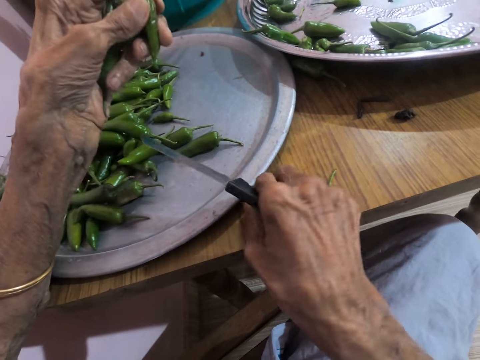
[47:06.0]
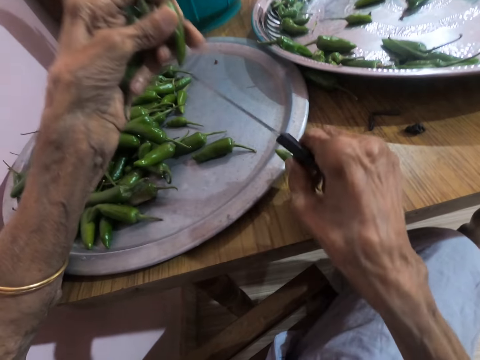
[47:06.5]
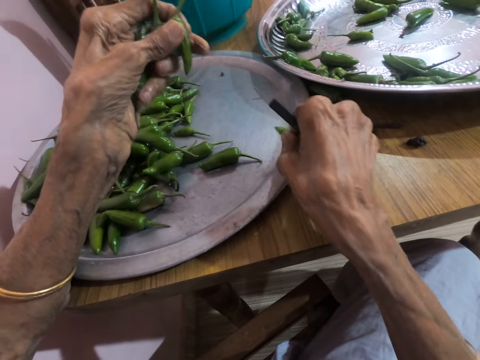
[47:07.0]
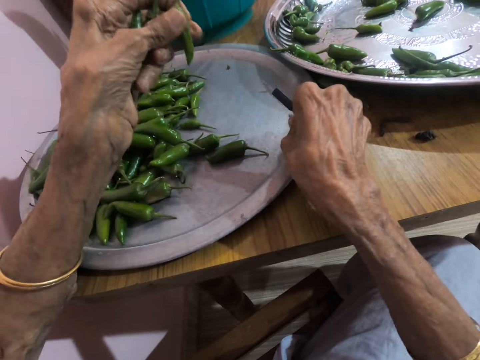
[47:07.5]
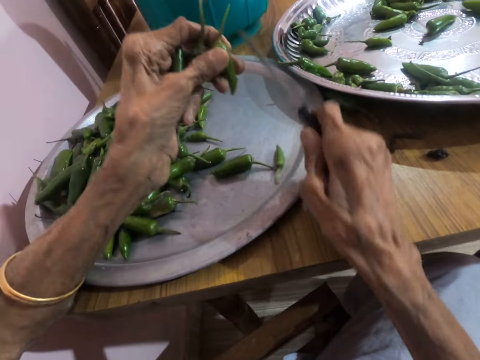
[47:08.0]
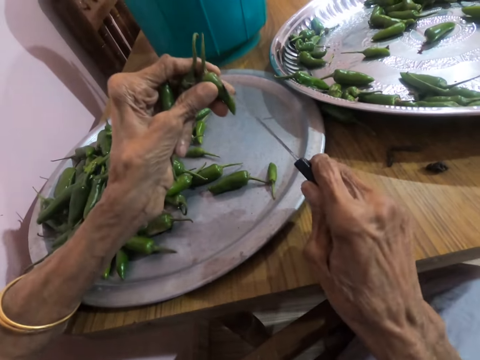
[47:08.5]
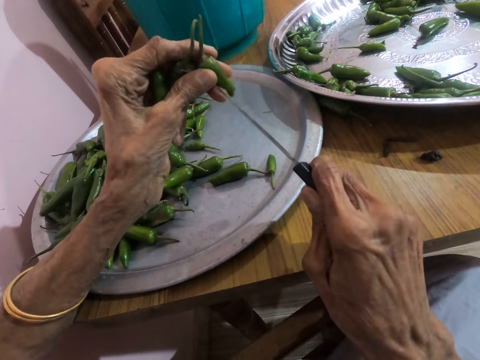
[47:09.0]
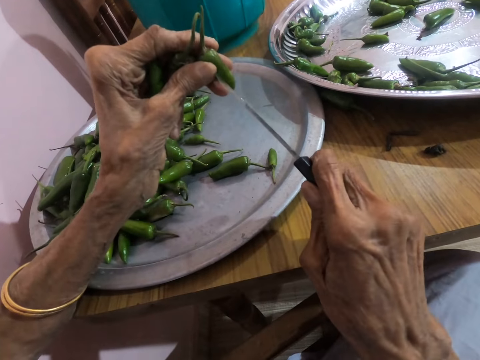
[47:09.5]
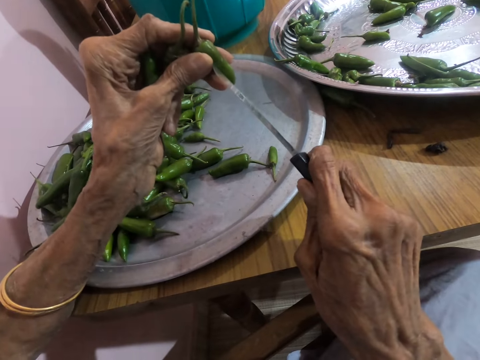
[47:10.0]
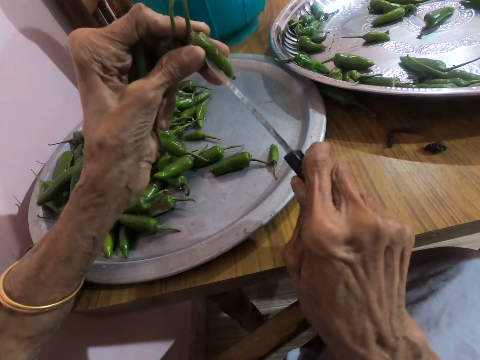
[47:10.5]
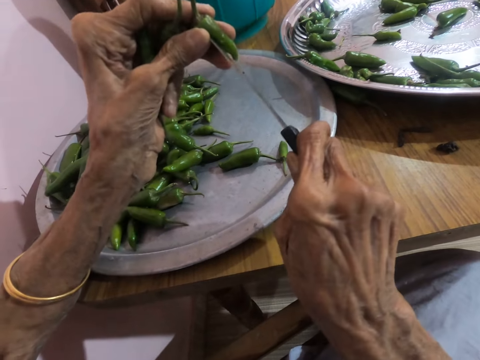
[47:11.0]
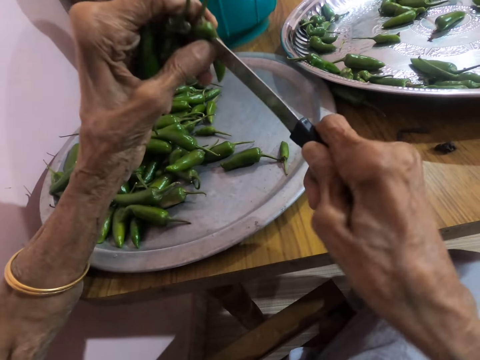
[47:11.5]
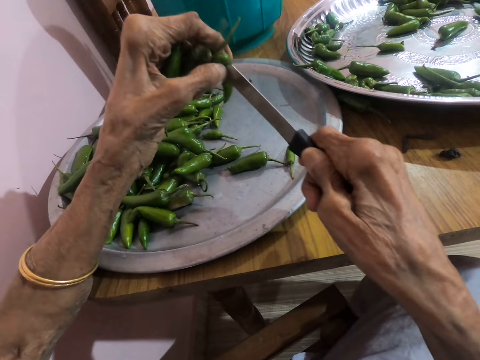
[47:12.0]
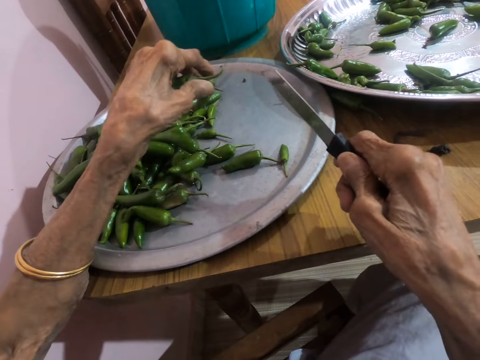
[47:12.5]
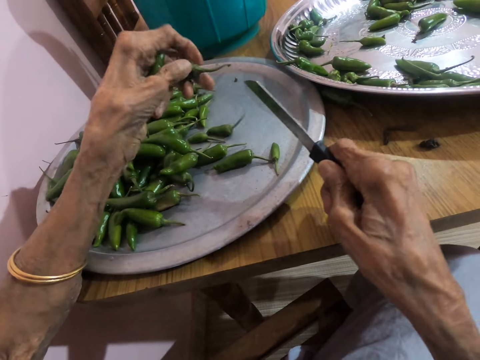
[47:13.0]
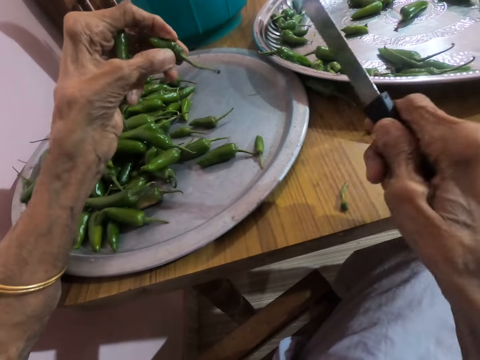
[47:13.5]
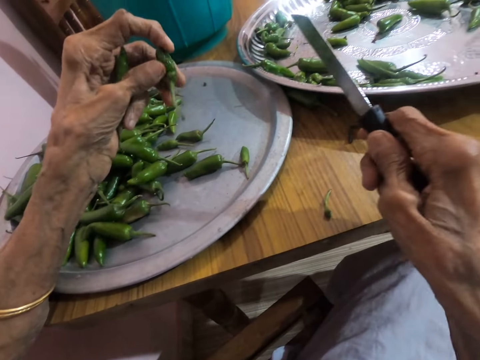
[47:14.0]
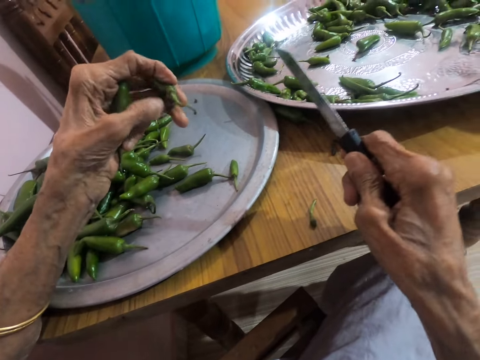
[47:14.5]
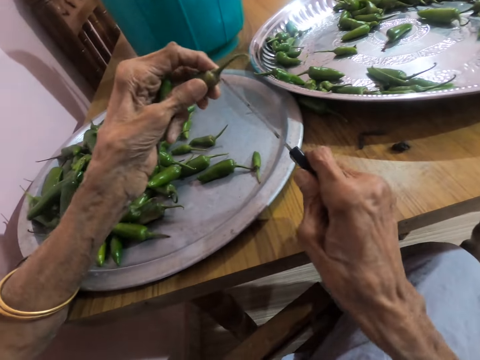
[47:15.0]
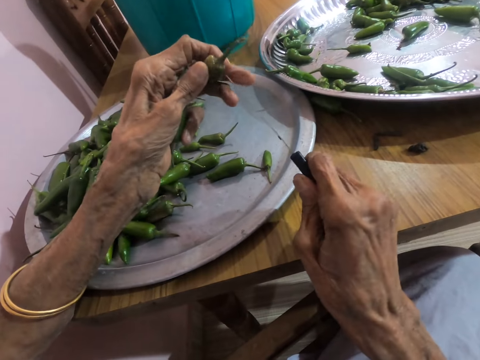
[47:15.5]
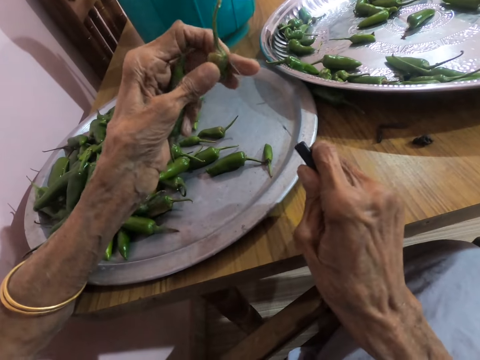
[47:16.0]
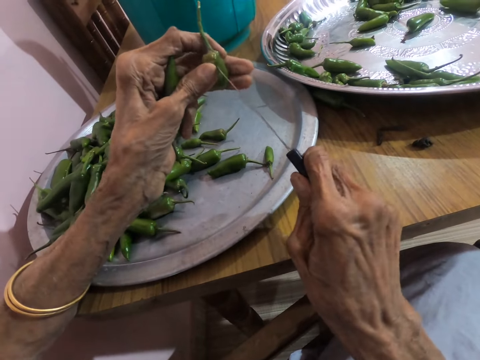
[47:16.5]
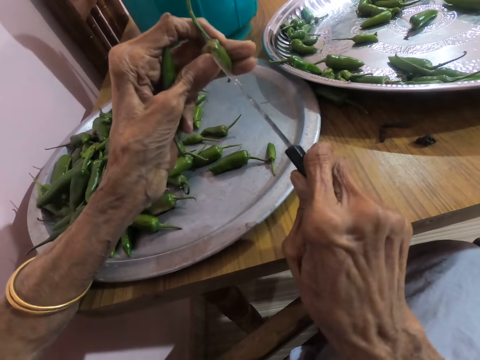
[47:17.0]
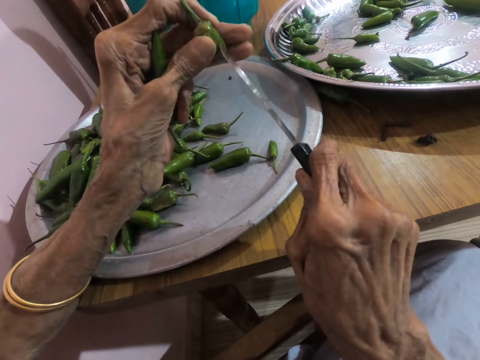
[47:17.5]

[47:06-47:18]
The camera wearer drops the slender green pepper or chili pepper on the tray on the table with her right hand. She places the knife in her right hand on the slender green pepper in her left hand. She pierces the slender green pepper in her left hand with the knife in her right hand. She cuts the chili pepper with the knife. She drops the slender green pepper on the tray on the table with her left hand. She adjusts the slender green pepper in her left hand. She places the knife in her right hand on the slender green pepper in her left hand.

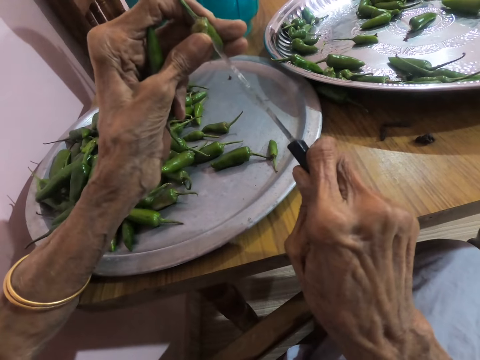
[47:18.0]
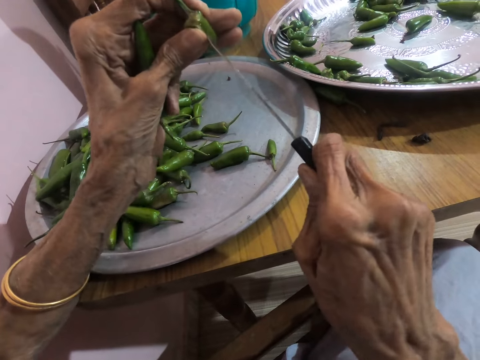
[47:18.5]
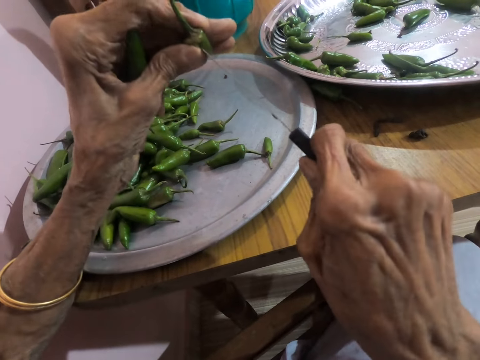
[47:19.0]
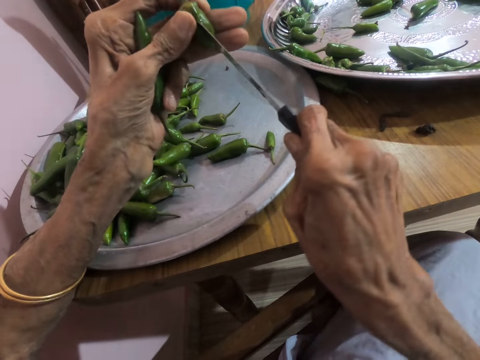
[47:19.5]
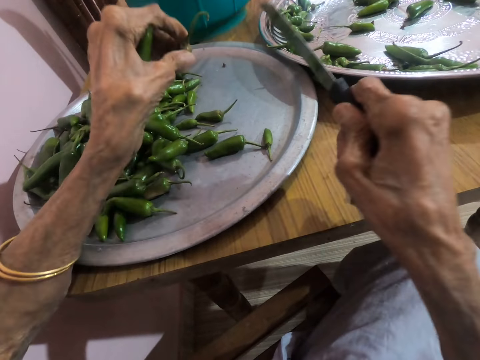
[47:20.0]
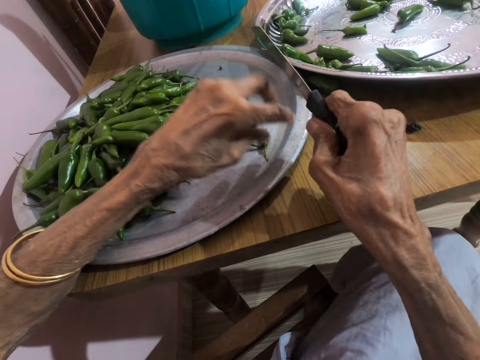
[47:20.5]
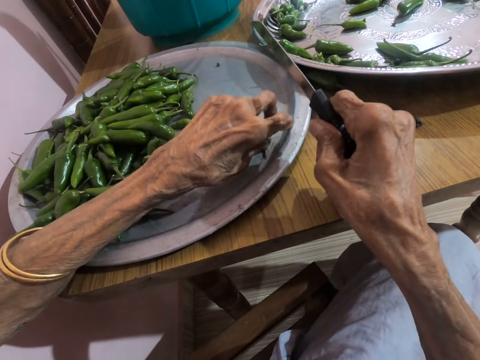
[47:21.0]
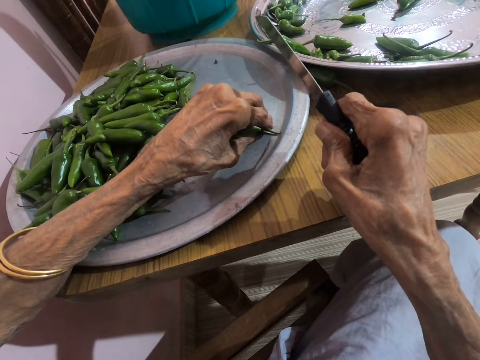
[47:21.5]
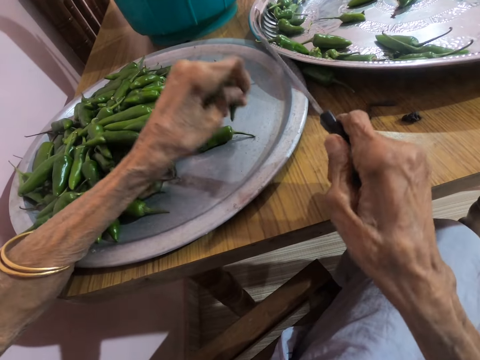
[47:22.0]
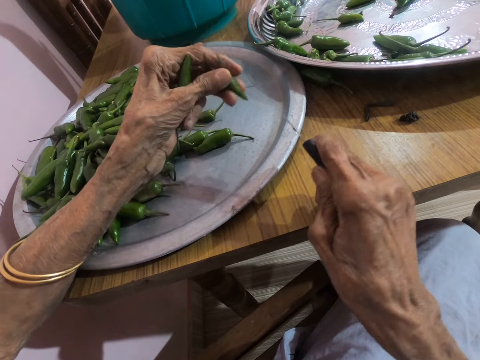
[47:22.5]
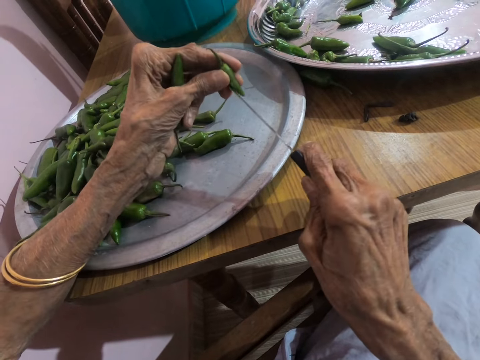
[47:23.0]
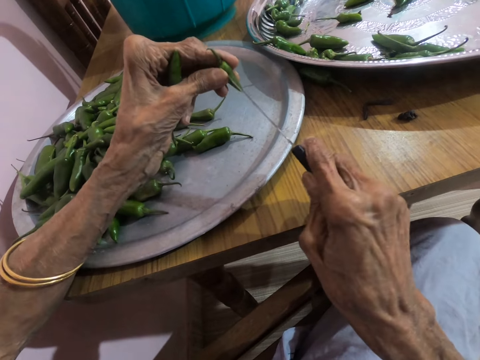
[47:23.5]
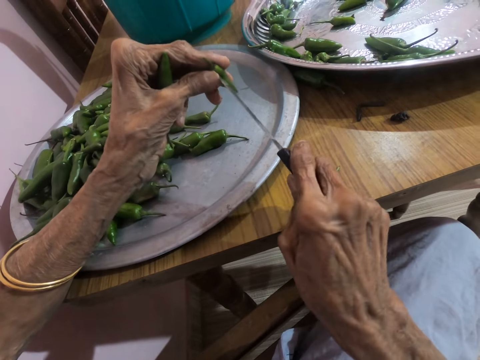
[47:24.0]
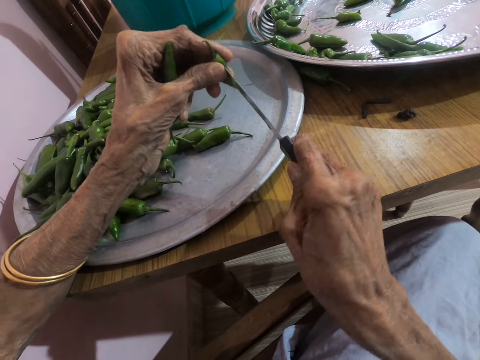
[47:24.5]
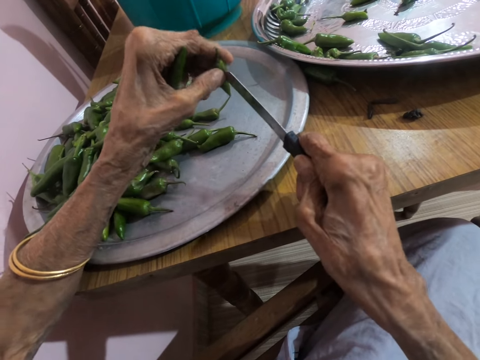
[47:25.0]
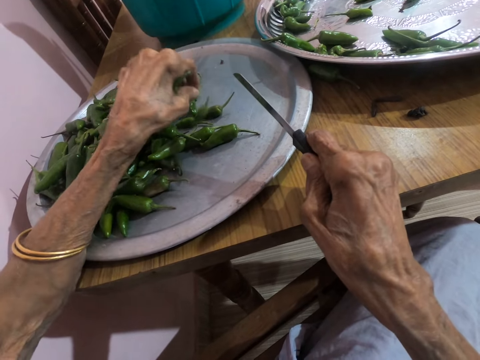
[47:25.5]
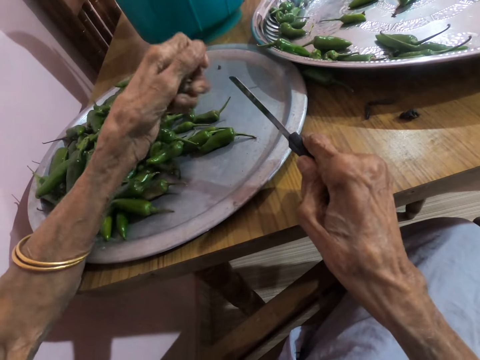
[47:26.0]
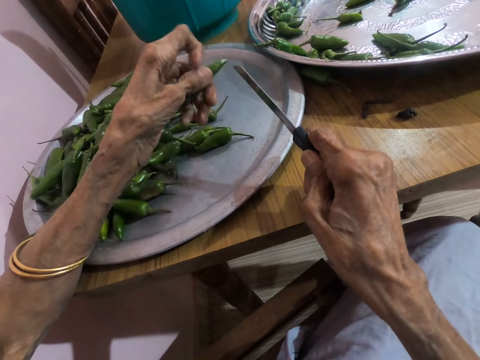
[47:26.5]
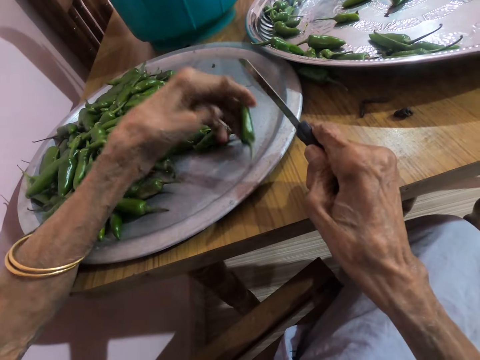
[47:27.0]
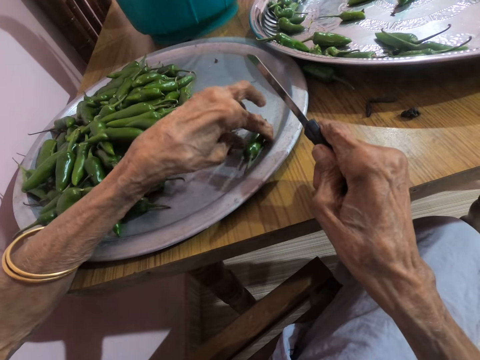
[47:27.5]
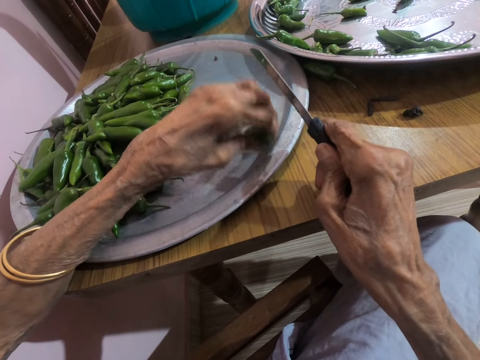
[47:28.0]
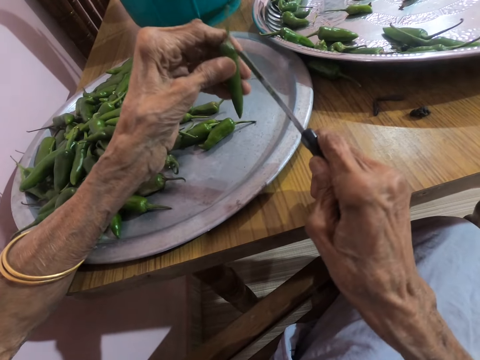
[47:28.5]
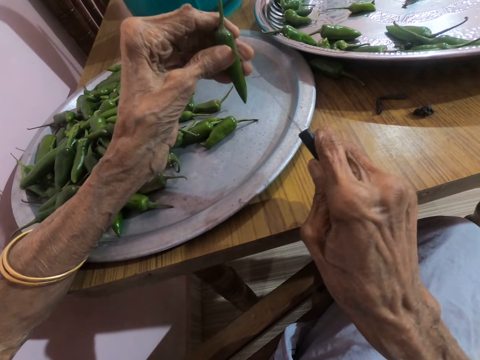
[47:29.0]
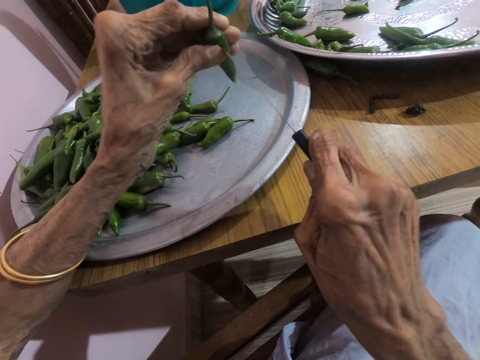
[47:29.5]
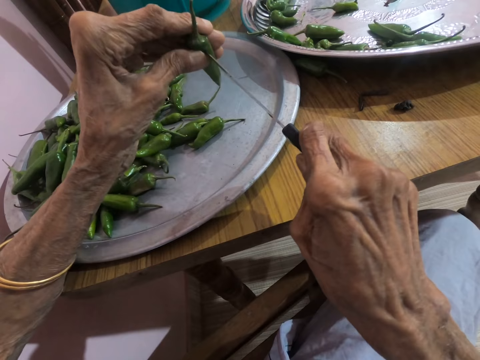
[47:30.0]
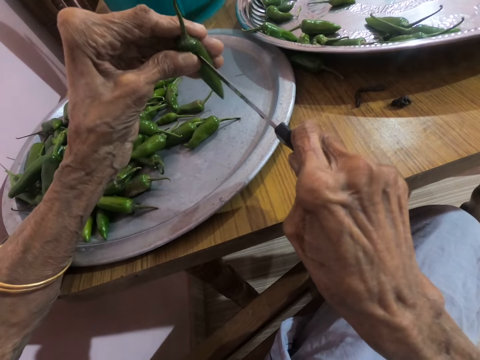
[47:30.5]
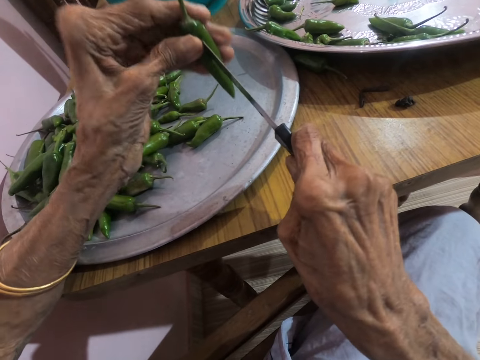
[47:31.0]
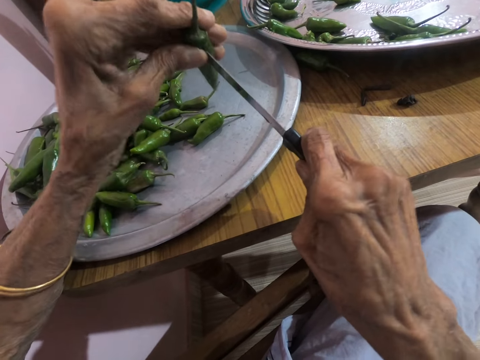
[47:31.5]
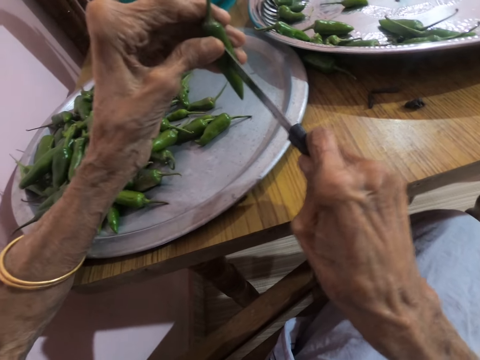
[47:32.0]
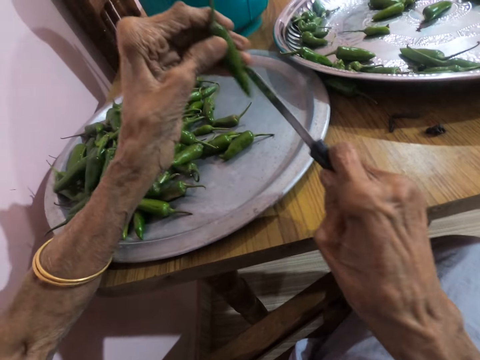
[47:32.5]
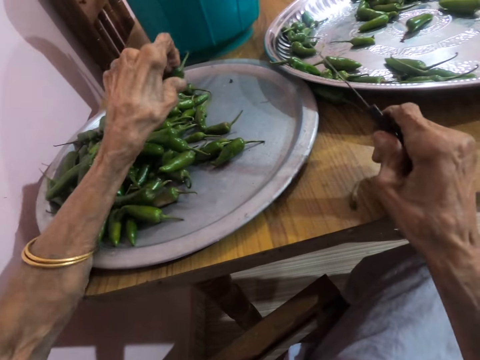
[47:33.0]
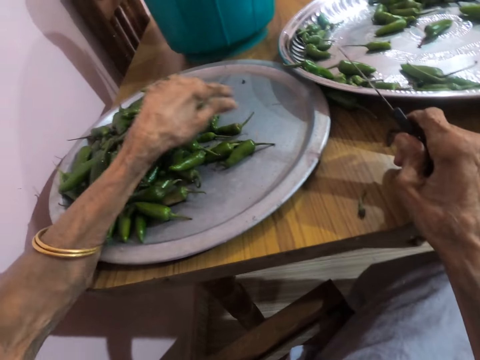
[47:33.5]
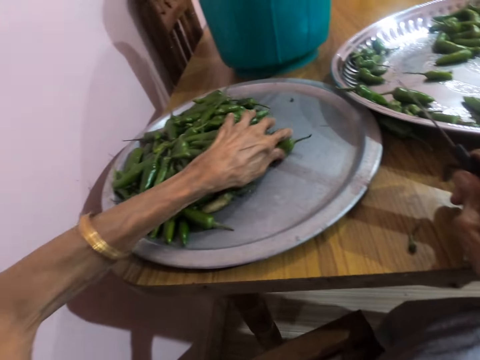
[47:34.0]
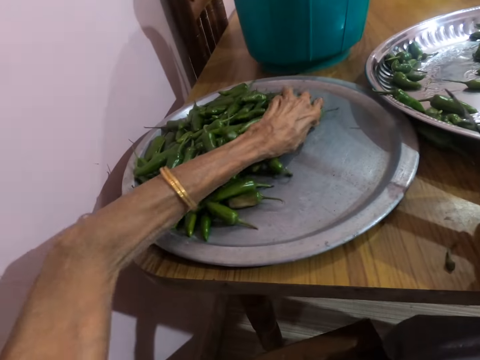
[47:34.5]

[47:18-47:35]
The camera wearer pierces the slender green pepper in her left hand with the knife in her right hand. She drops the slender green pepper on the tray on the table with her left hand. She picks the slender green pepper from the tray on the table with her left hand. She pierces the slender green pepper in her left hand with the knife in her right hand. She drops the slender green pepper on the tray on the table with her left hand. She adjusts the slender green pepper in her left hand. She adjusts the slender green pepper on the tray on the table with her left hand. She places the knife in her right hand on the slender green pepper in her left hand. She pierces the slender green pepper in her left hand with the knife in her right hand. She drops the slender green pepper on the tray on the table with her left hand. She moves the slender green pepper on the tray on the table with her left hand.
